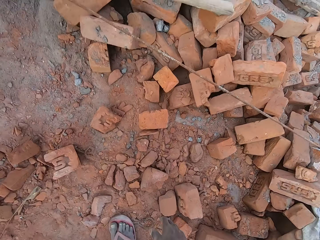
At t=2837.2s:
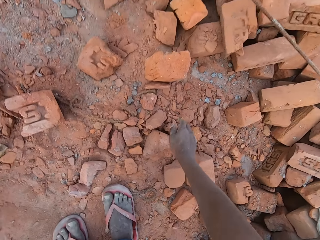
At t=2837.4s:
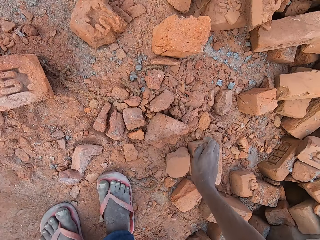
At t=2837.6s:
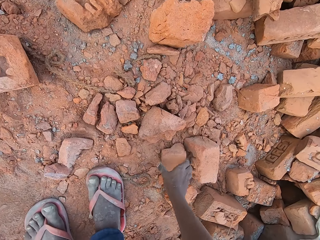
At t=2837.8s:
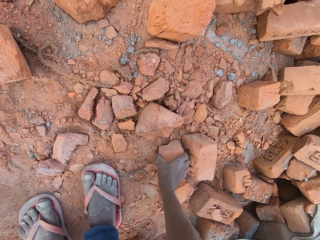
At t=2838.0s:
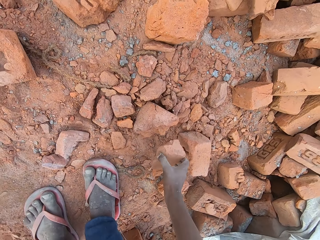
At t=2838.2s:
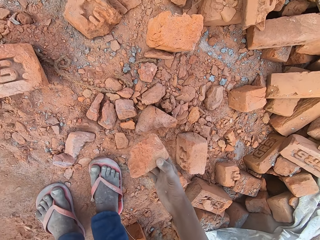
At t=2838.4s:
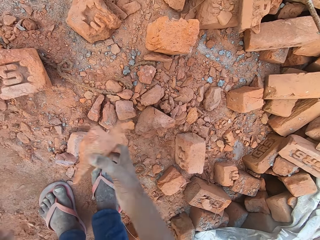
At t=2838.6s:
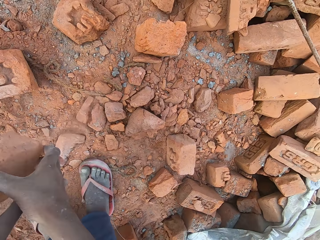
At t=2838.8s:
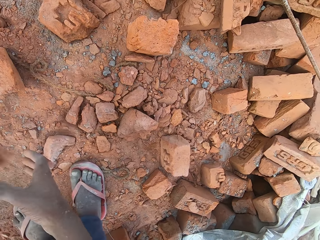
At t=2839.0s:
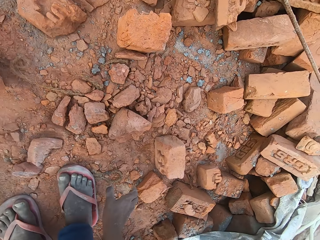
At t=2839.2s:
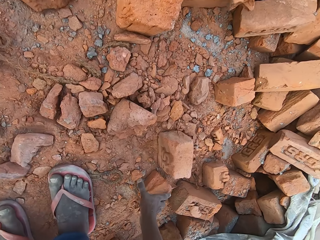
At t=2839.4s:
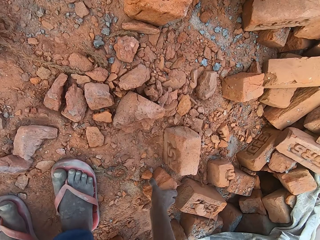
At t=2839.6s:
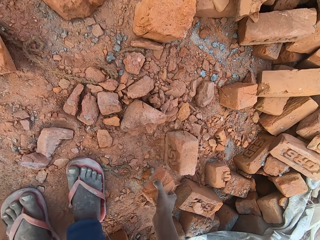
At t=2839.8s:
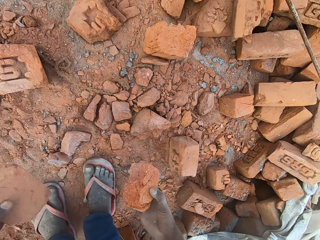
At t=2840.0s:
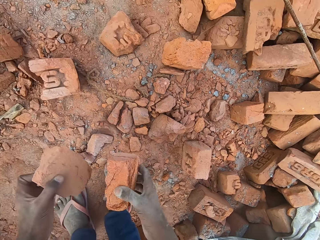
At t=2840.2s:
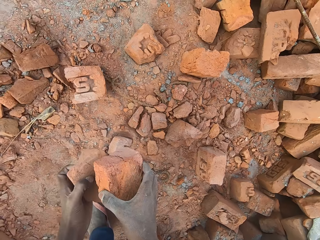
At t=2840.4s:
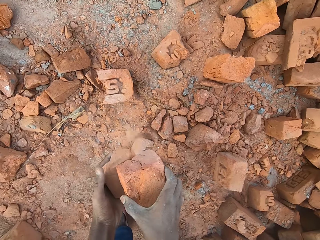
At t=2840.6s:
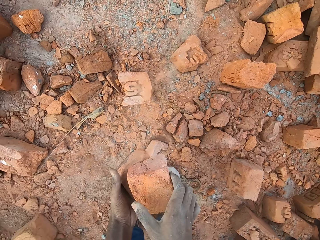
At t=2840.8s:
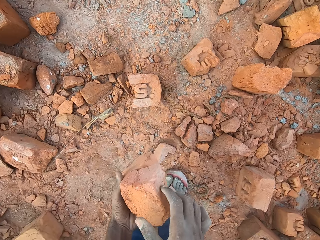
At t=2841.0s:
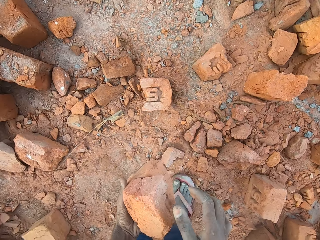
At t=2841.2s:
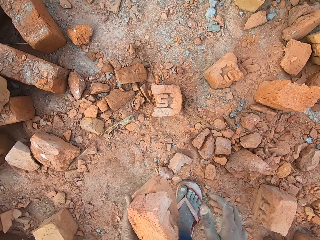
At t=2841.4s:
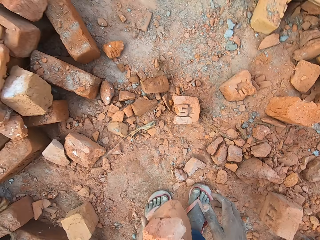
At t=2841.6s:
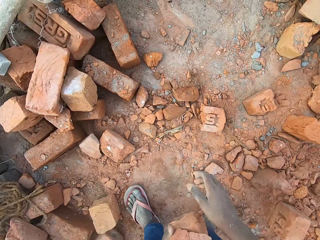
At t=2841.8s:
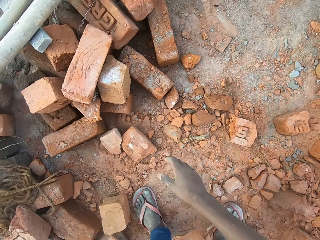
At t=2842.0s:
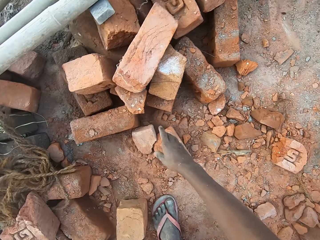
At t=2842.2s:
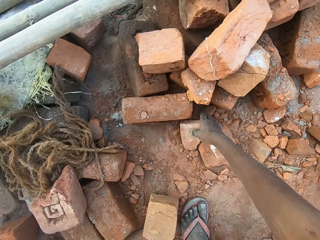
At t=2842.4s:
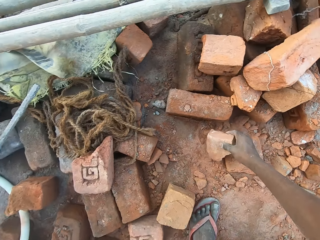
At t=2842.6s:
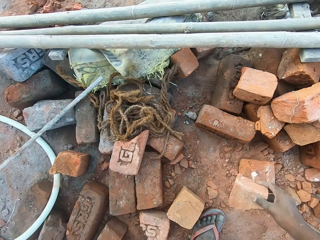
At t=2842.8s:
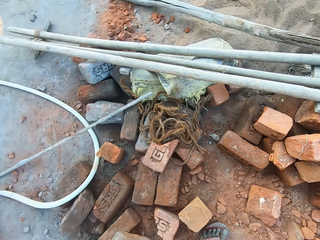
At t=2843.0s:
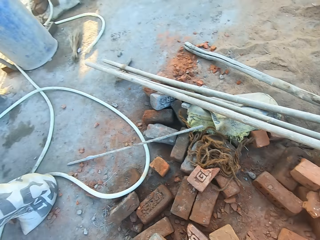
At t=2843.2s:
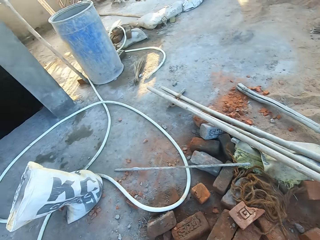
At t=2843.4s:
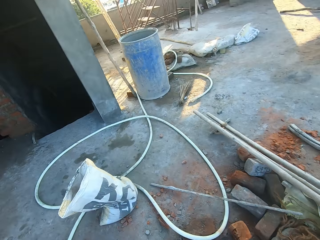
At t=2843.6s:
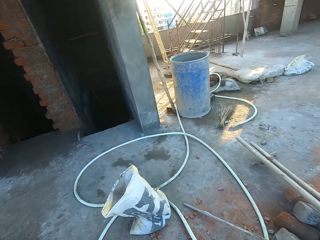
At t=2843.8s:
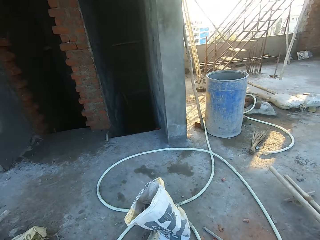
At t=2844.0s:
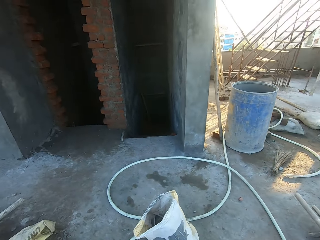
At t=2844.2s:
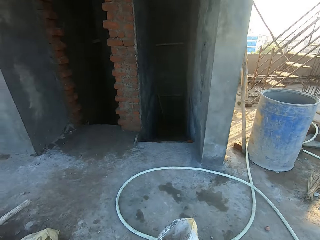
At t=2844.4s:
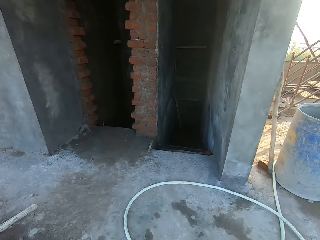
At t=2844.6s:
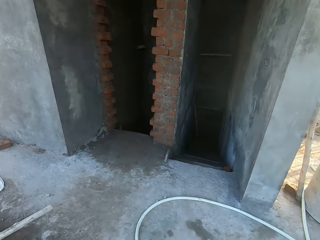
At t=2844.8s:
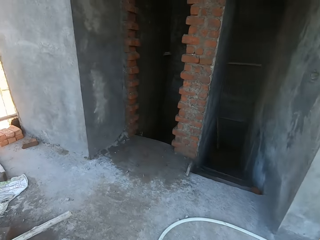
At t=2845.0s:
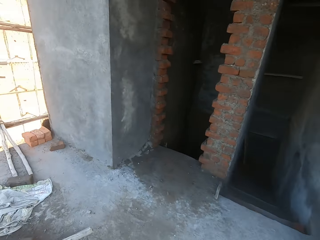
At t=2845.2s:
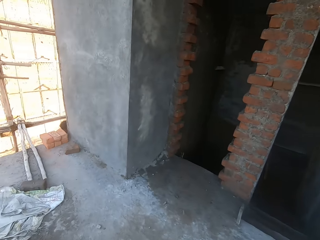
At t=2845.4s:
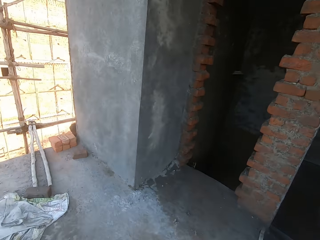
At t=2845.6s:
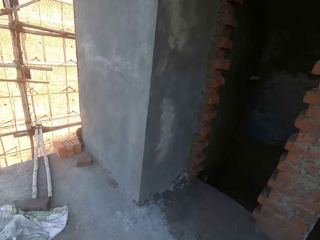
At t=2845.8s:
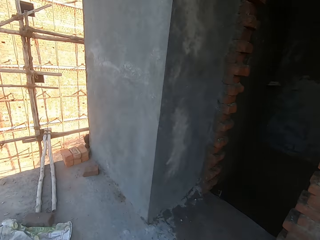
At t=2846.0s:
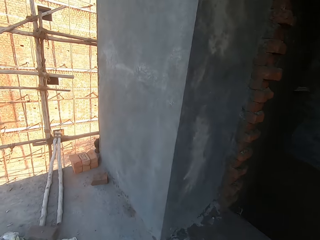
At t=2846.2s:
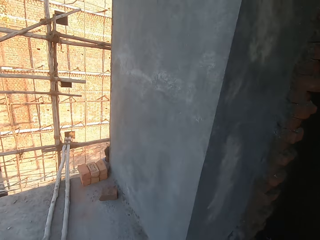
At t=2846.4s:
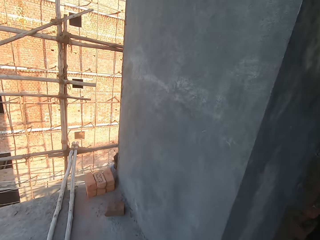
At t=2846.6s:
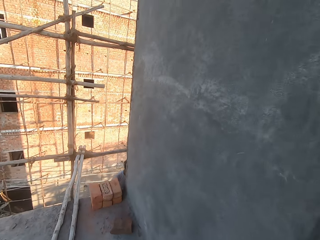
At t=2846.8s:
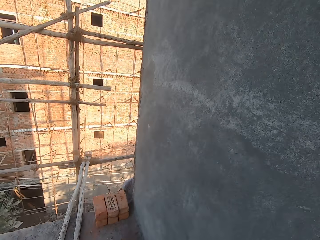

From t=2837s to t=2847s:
The camera wearer picks some broken bricks from the floor with his right hand. He passes the broken bricks from his right hand to his left hand. He picks the piece of brick with the right hand and moves the brick to the left hand. He picks the piece of brick with the right hand. He walks in a site.

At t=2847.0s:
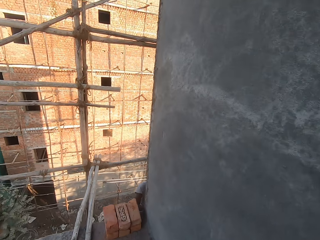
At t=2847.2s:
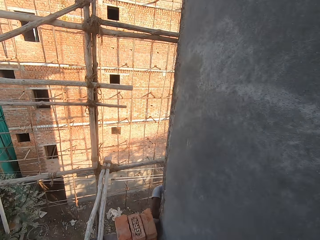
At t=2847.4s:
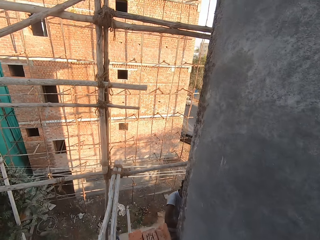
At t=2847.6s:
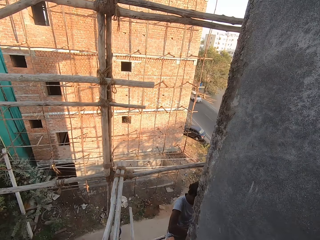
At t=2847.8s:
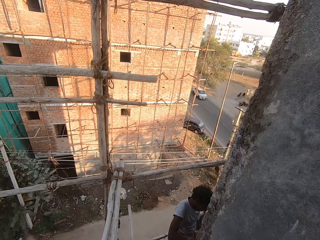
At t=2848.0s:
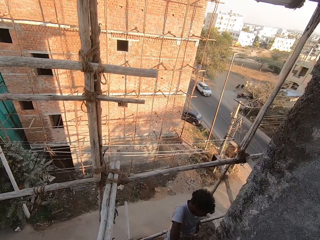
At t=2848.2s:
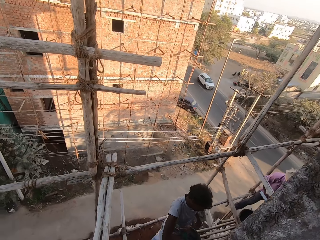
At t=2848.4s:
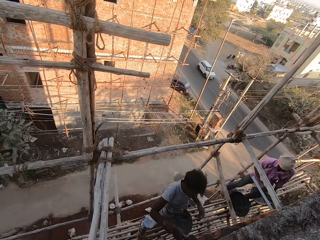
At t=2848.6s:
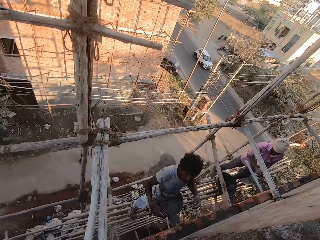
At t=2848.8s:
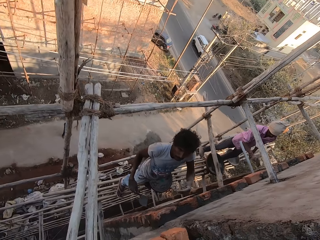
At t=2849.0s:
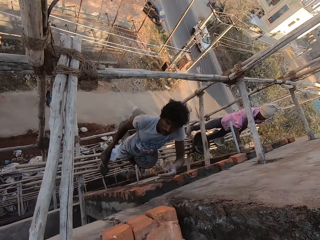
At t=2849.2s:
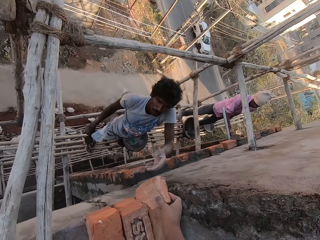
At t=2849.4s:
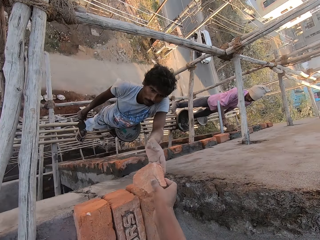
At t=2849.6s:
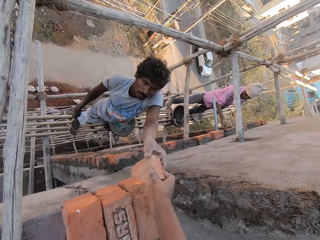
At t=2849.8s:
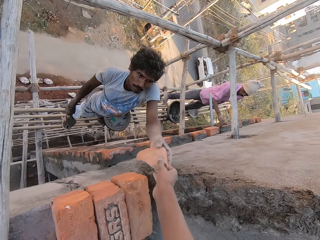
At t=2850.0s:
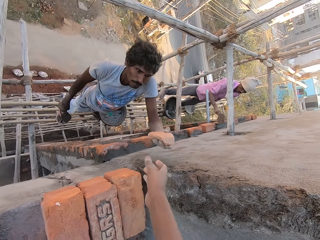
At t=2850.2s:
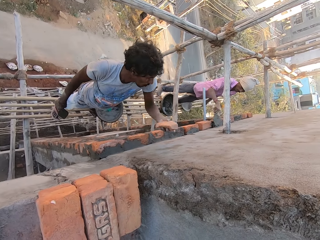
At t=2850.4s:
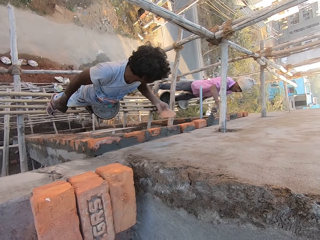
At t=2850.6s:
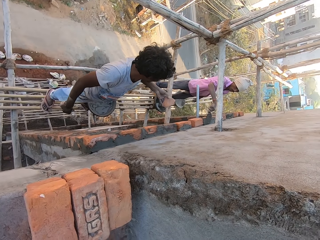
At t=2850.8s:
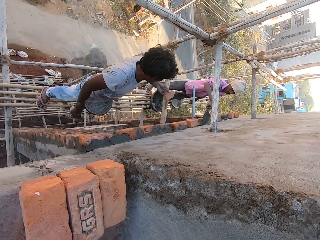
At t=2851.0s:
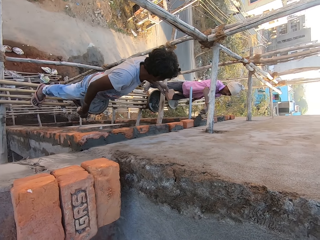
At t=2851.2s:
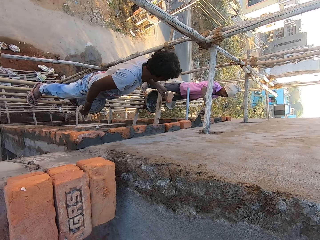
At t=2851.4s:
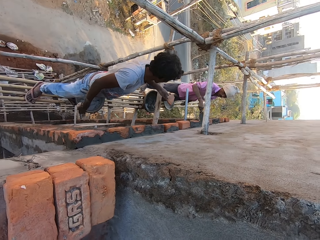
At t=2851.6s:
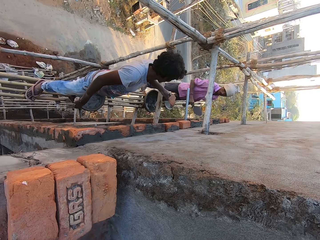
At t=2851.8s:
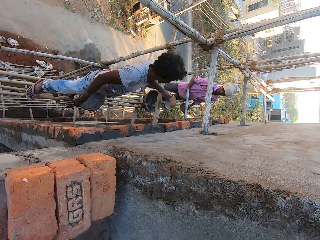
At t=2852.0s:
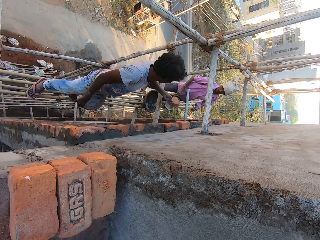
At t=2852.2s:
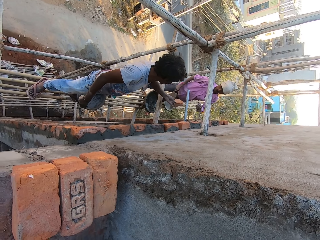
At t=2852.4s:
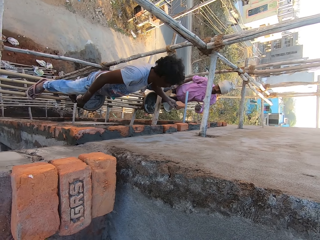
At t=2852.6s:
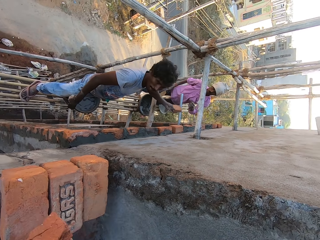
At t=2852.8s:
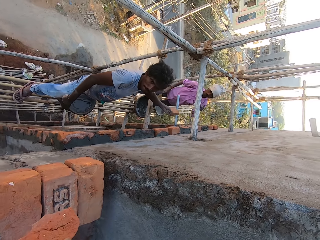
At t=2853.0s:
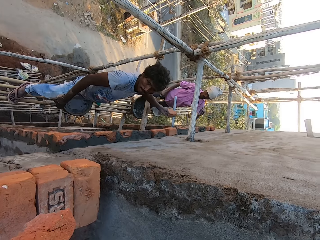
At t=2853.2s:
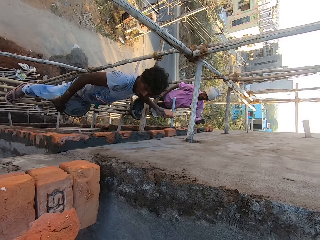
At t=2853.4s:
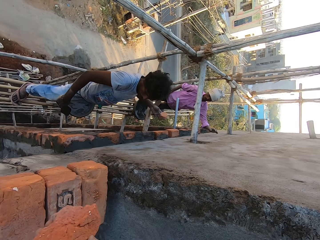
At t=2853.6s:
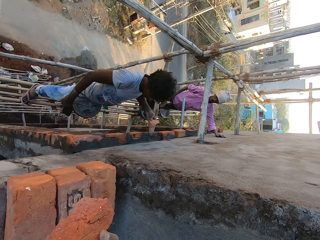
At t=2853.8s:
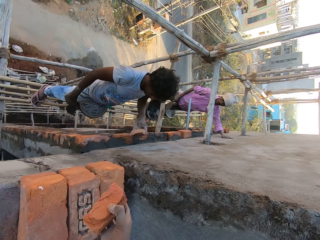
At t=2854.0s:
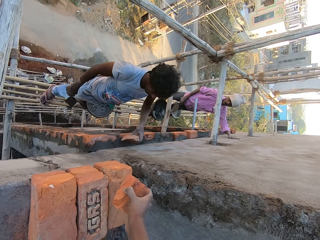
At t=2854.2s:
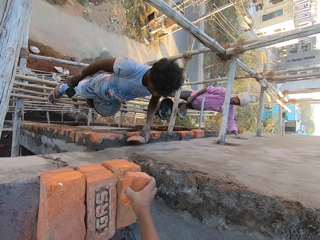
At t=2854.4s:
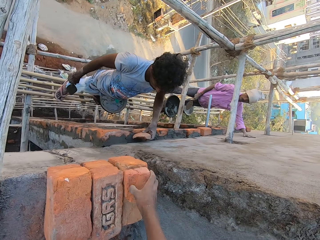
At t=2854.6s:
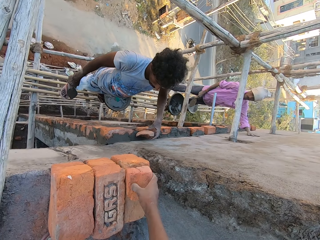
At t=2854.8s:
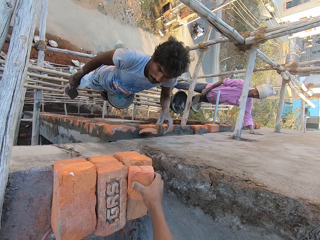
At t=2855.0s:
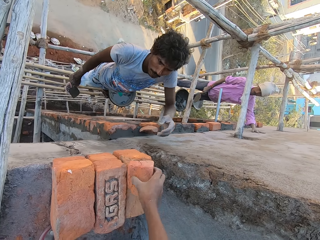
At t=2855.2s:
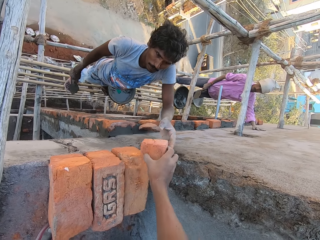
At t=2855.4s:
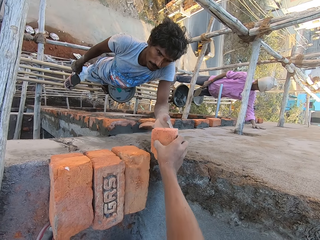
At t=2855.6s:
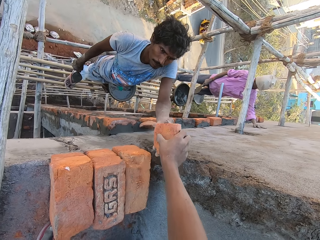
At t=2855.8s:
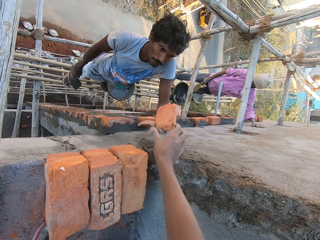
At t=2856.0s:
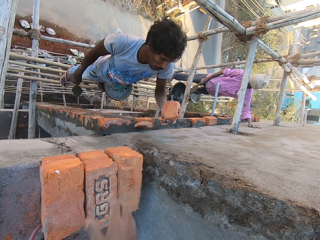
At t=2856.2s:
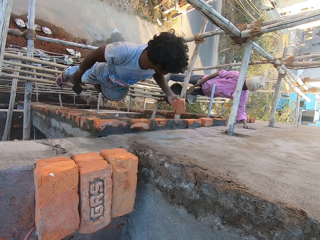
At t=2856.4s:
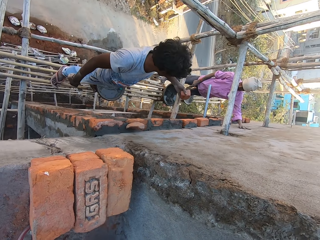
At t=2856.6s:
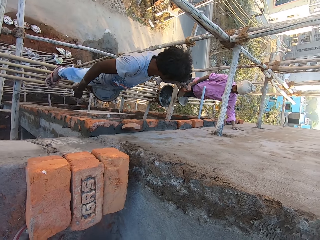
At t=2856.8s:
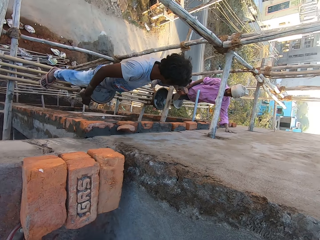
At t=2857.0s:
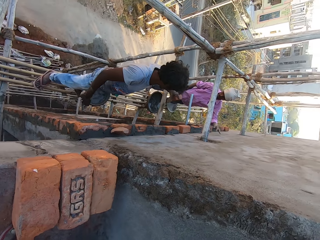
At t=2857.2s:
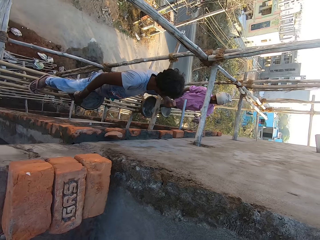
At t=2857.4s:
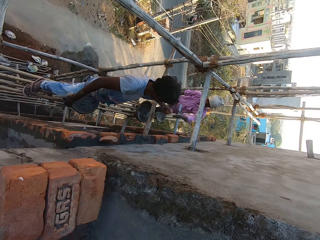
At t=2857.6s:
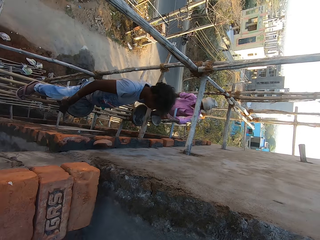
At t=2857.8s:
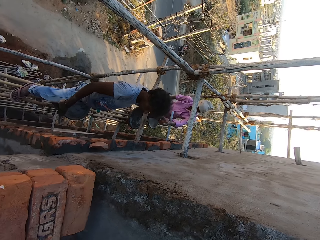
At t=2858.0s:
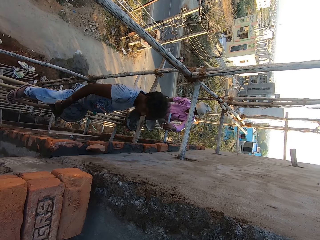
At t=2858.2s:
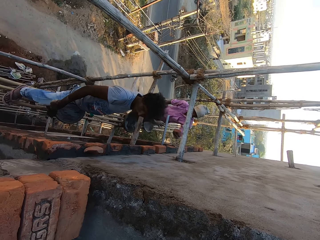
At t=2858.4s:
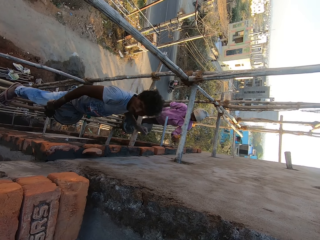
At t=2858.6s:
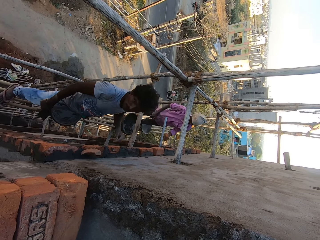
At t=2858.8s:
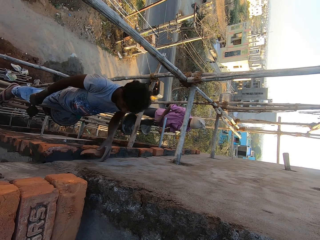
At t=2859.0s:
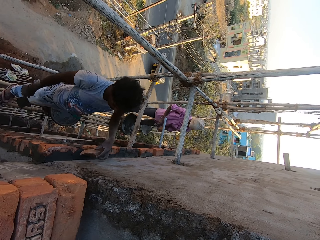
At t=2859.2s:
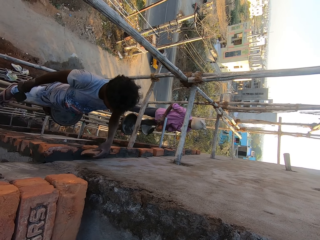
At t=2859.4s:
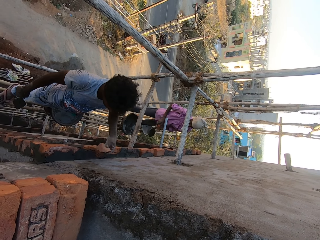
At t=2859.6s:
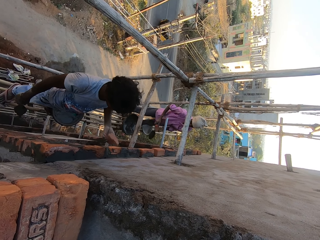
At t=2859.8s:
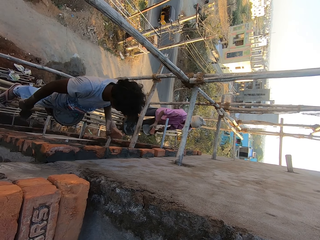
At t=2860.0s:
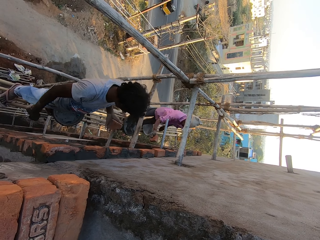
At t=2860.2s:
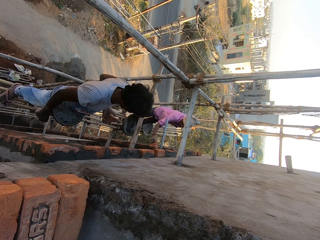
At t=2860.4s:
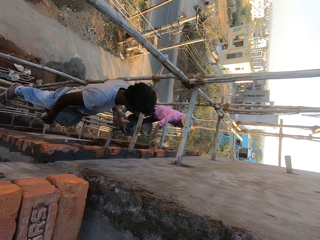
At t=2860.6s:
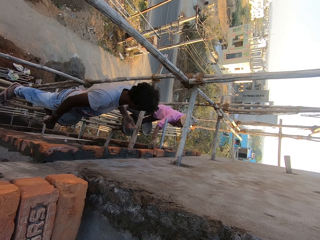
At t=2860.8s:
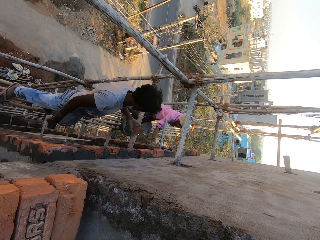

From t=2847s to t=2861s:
A man applies concrete to the wall with the trowel in his right hand. The camera wearer passes a broken brick to another man with his right hand. The other man gives the first man a piece of rock. The first man drops the broken brick on the wall with his left hand. The camera wearer drops the broken brick on the ground with his right hand. He picks the broken brick from the ground with his right hand. He passes the broken brick to the other man with his right hand. The other man passes the broken brick to the first man with his left hand. The first man takes the piece of brick with the right hand. The other man picks a piece of brick with the left hand. The first man presses a brick on the wall with his right hand.
